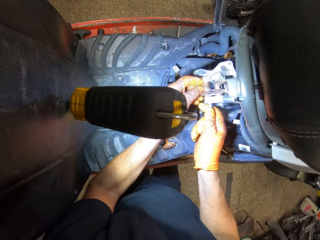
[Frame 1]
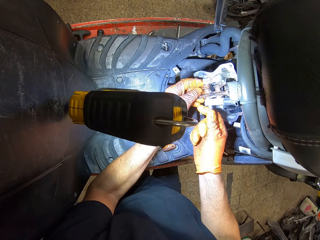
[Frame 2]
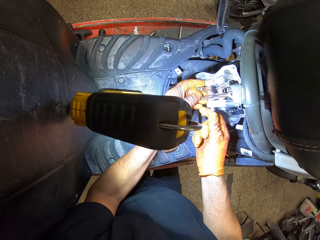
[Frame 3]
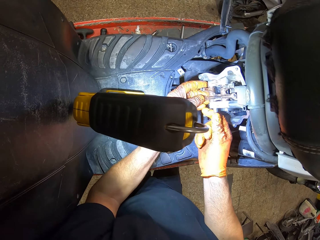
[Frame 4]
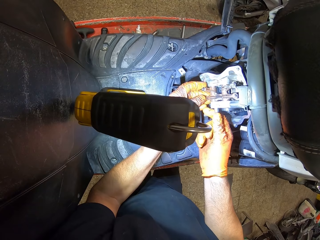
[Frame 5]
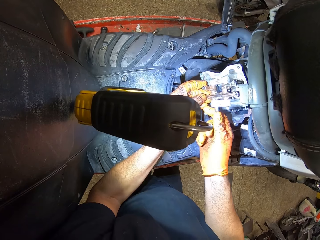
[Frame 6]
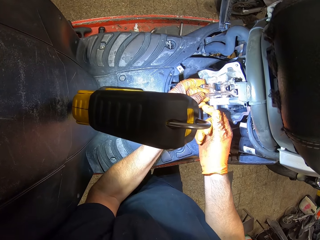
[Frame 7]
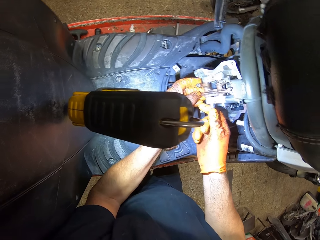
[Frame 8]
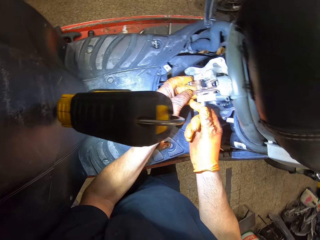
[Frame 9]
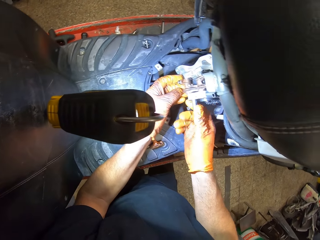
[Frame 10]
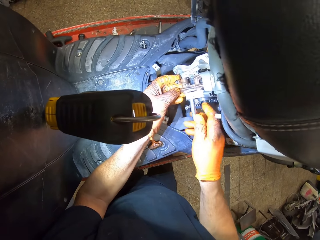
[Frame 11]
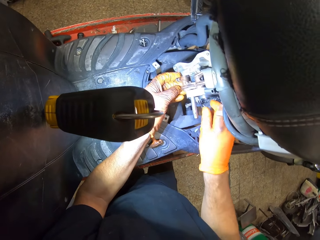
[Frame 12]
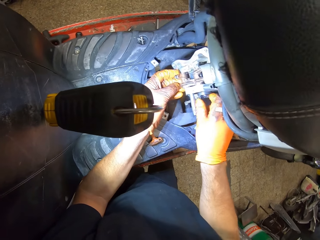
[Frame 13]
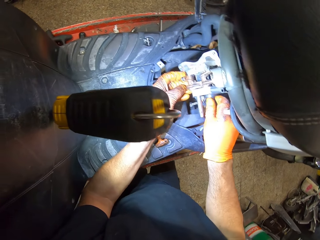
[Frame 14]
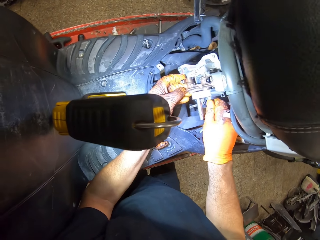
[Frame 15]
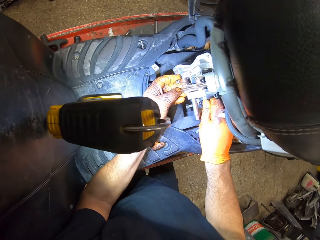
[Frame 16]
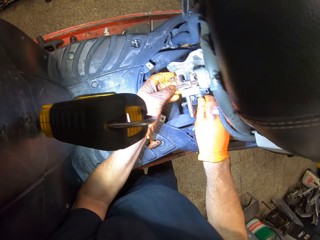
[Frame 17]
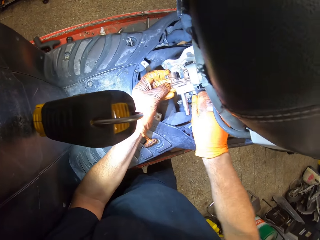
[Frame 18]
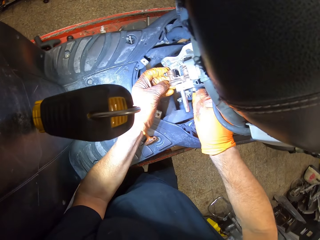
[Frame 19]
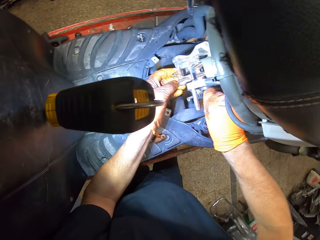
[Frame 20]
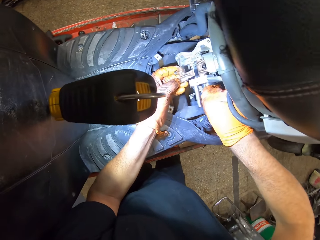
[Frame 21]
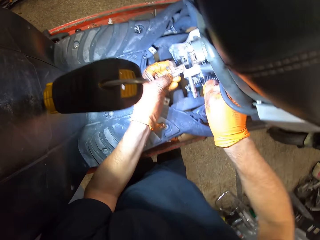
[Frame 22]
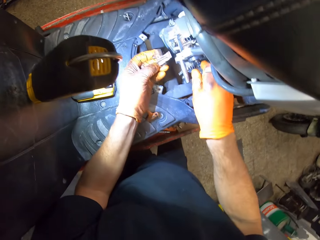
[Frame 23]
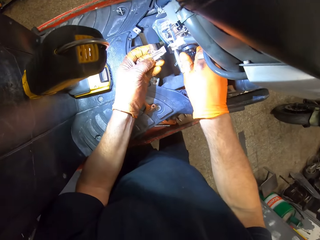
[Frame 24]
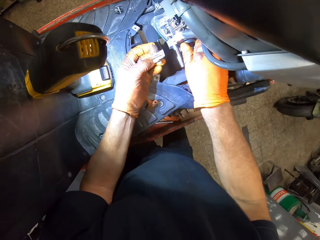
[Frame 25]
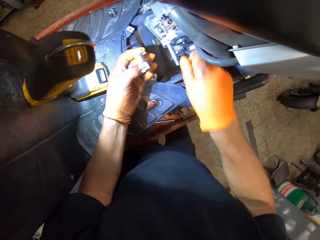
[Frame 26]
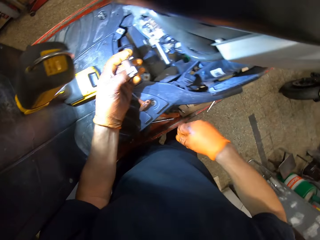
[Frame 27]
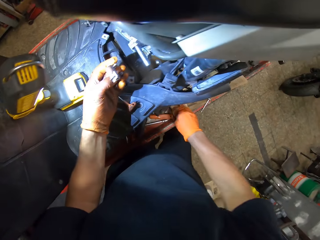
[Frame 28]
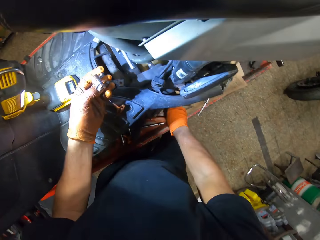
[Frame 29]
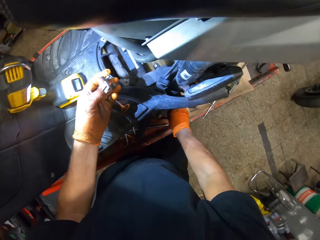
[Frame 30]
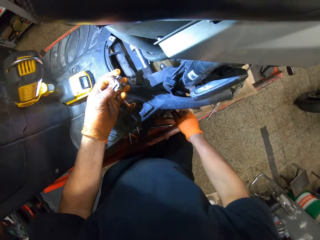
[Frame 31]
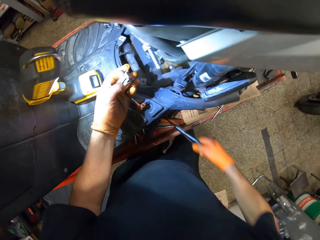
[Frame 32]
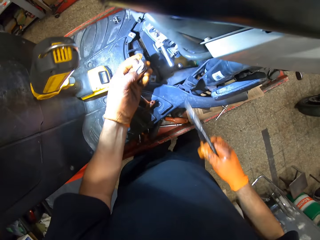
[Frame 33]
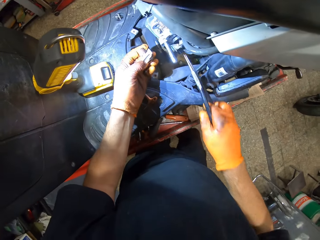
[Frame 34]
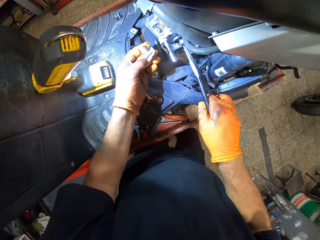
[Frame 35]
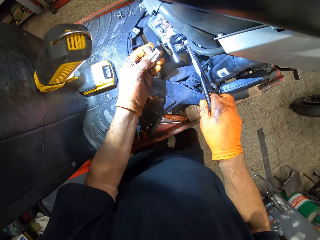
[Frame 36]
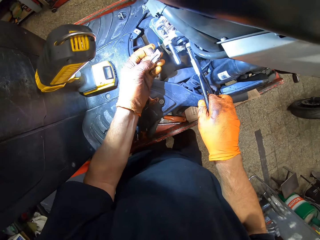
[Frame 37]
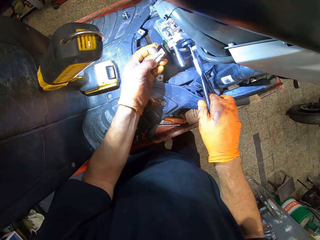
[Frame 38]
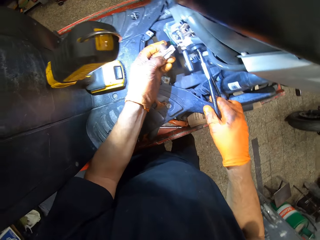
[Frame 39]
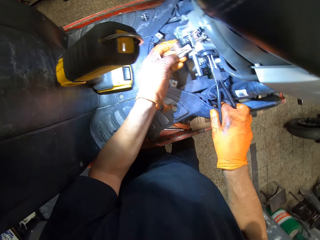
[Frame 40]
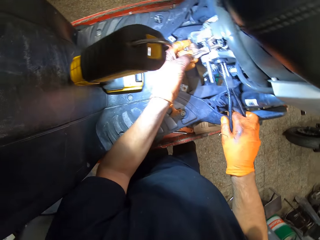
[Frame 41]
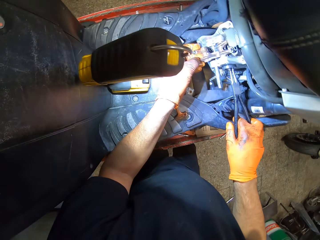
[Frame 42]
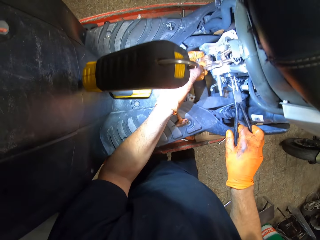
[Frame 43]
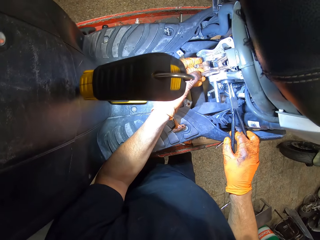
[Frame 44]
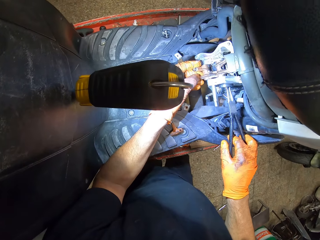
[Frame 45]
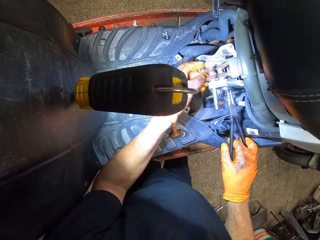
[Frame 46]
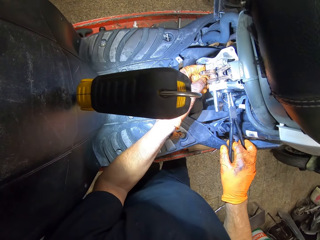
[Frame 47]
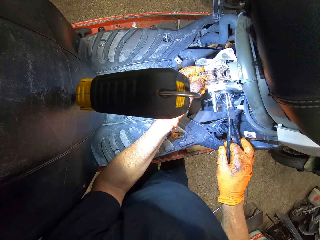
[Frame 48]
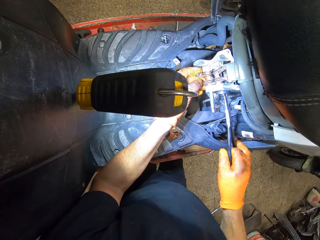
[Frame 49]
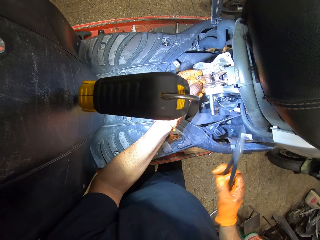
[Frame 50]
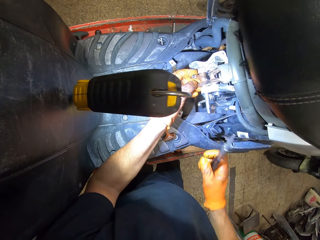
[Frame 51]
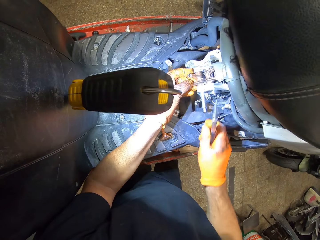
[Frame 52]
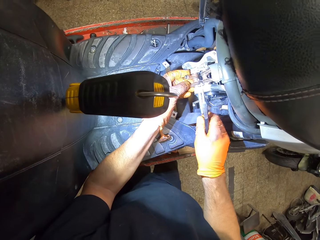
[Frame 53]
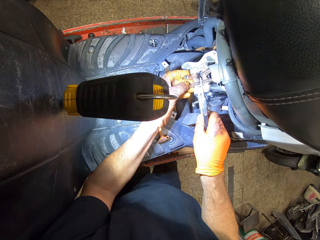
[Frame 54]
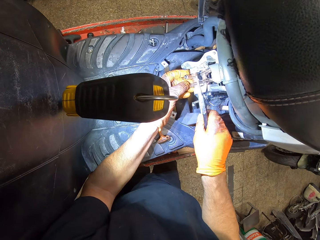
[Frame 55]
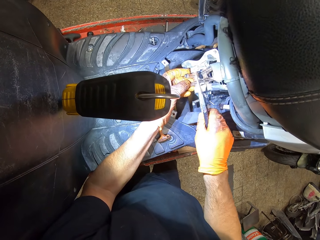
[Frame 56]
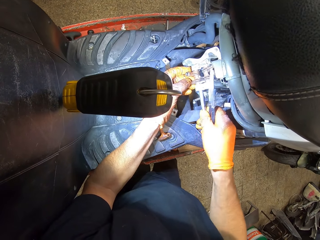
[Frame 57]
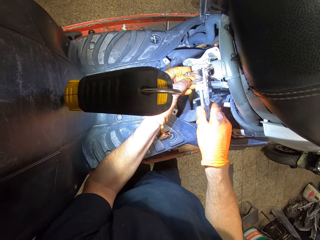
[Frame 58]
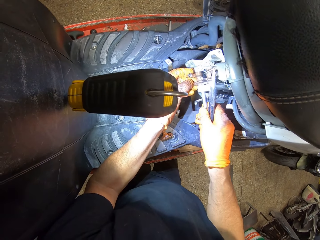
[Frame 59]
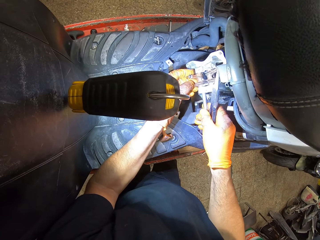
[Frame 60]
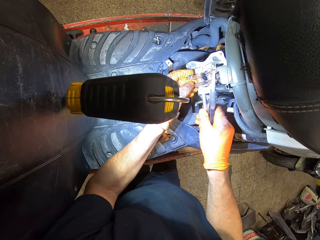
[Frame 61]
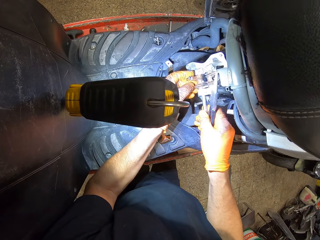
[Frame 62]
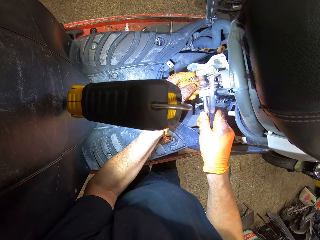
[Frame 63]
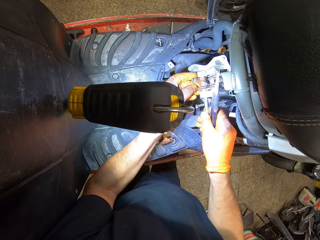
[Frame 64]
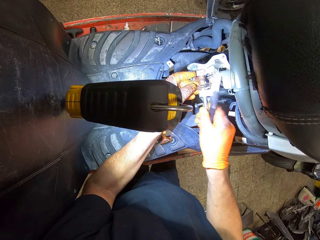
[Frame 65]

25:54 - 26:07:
The camera wearer adjusts a sprocket with his gloved right hand. He removes the metal from the engine block with his gloved left hand. He picks up the nose plier from the table with his gloved right hand. He inserts the nose plier in the handle bar clamp with his gloved right hand. He places the metal in the engine block with his gloved left hand. He removes the nose plier in his gloved right hand from the handle bar clamp in the engine. He adjusts the rod into the engine block with his gloved right hand. He fixes something in the engine.

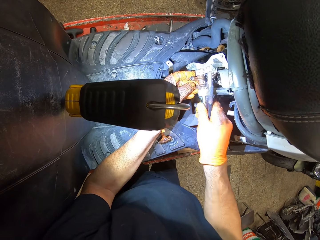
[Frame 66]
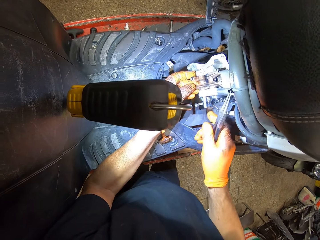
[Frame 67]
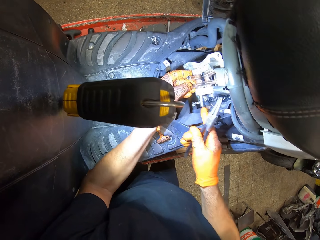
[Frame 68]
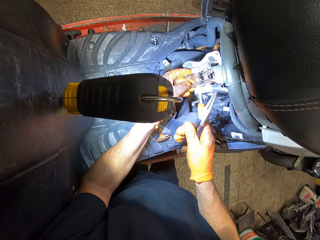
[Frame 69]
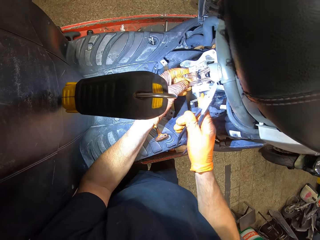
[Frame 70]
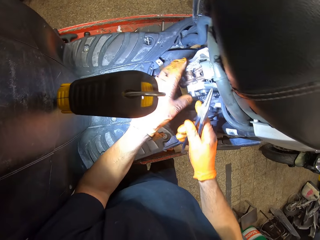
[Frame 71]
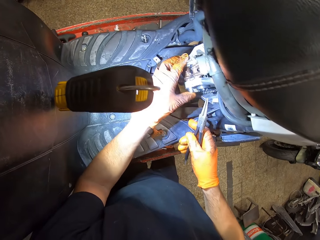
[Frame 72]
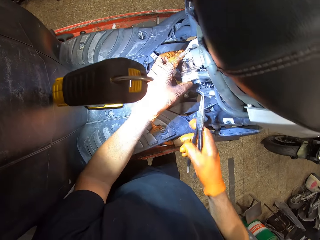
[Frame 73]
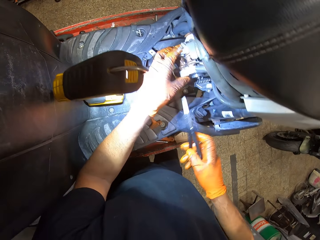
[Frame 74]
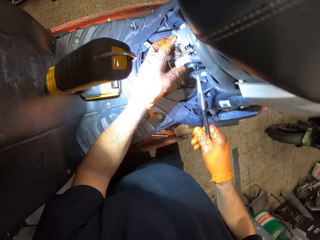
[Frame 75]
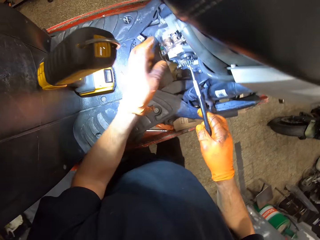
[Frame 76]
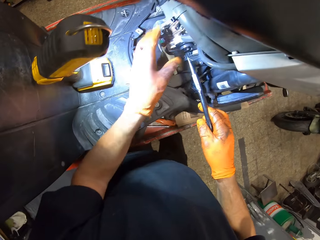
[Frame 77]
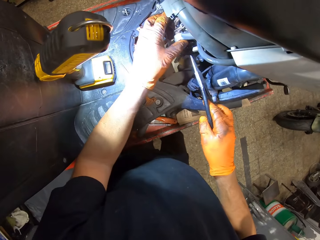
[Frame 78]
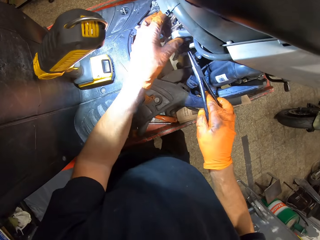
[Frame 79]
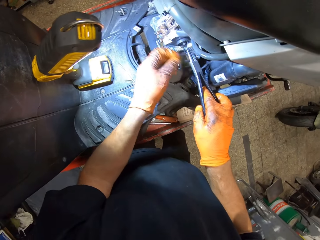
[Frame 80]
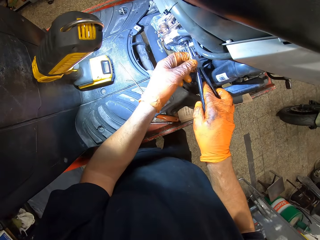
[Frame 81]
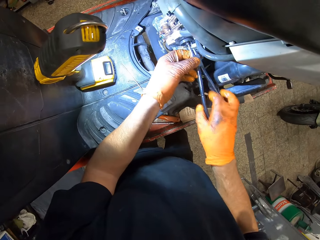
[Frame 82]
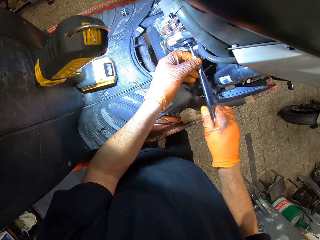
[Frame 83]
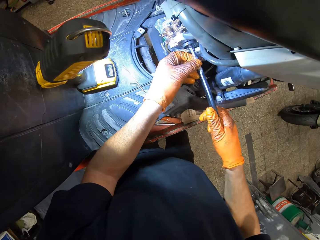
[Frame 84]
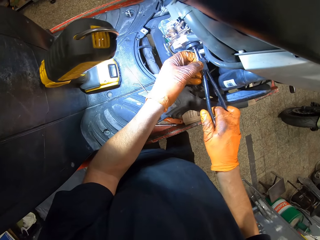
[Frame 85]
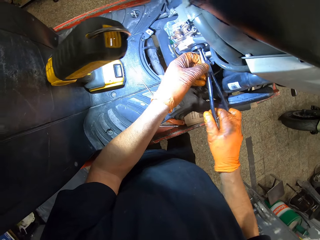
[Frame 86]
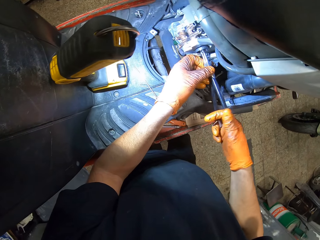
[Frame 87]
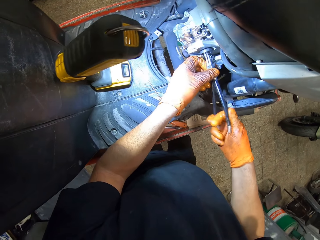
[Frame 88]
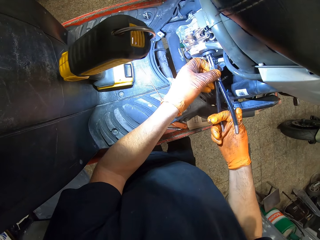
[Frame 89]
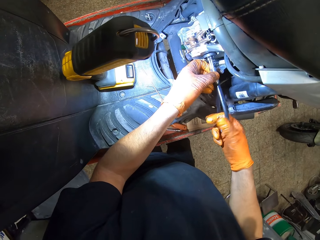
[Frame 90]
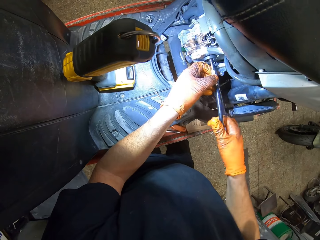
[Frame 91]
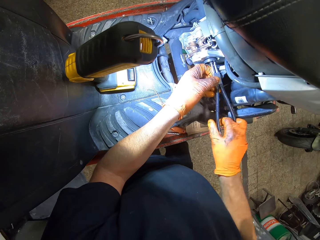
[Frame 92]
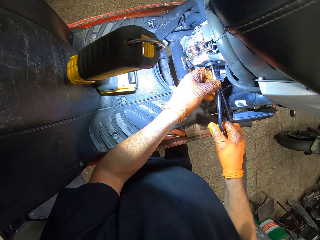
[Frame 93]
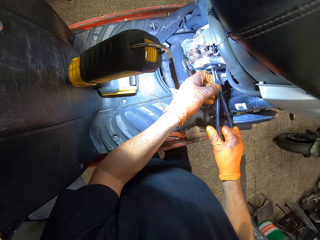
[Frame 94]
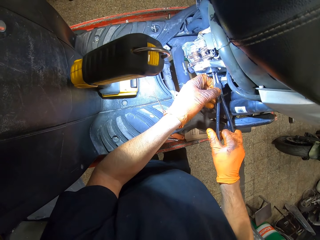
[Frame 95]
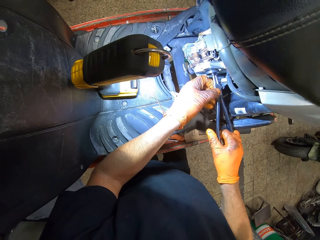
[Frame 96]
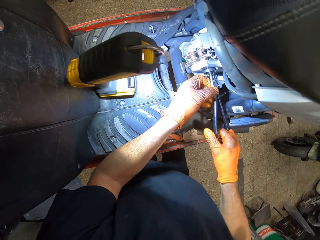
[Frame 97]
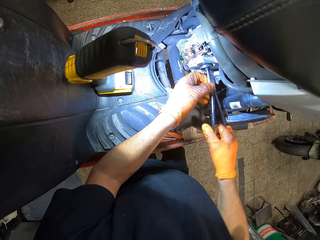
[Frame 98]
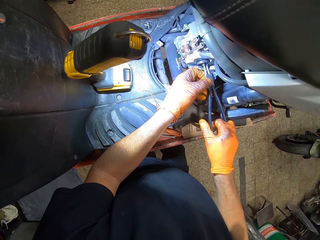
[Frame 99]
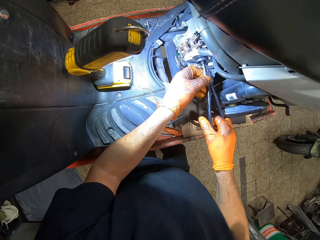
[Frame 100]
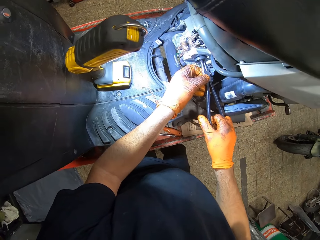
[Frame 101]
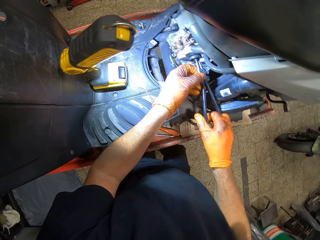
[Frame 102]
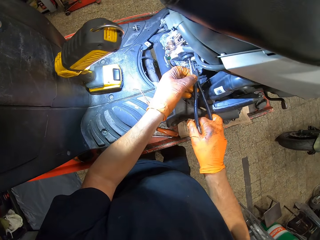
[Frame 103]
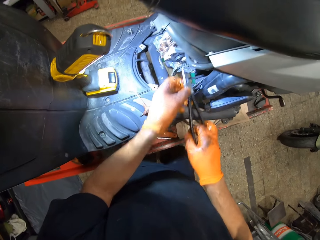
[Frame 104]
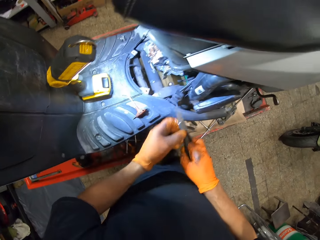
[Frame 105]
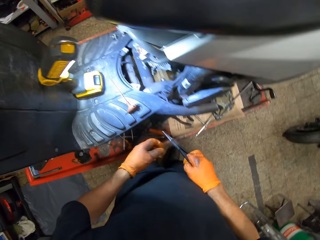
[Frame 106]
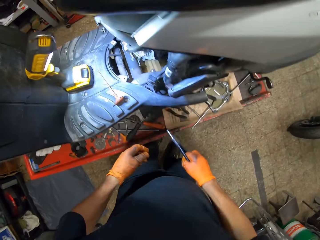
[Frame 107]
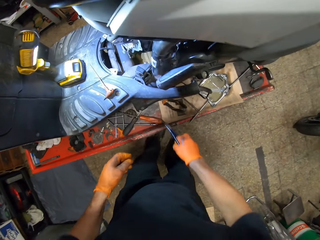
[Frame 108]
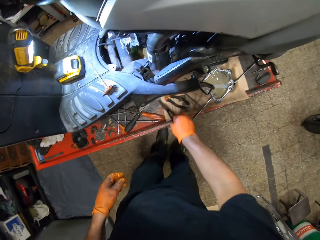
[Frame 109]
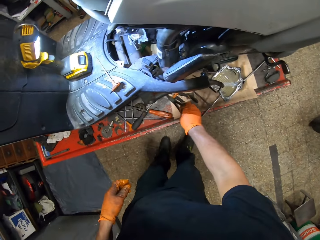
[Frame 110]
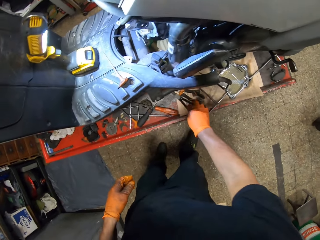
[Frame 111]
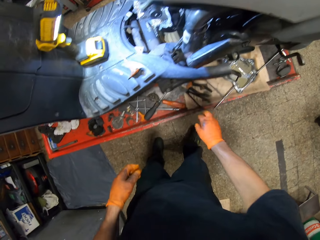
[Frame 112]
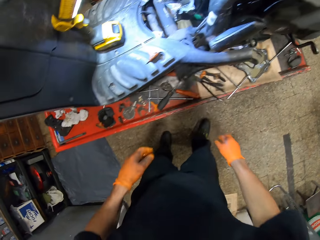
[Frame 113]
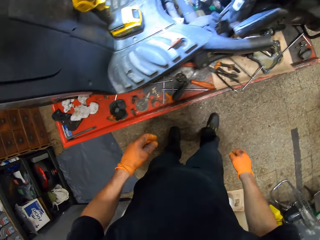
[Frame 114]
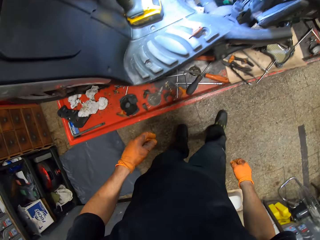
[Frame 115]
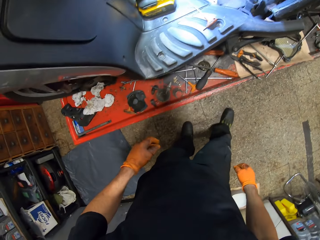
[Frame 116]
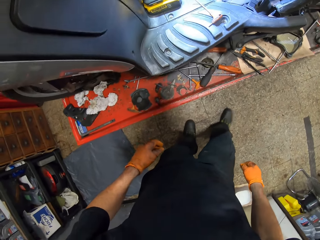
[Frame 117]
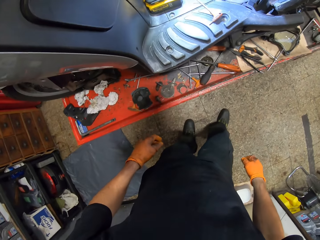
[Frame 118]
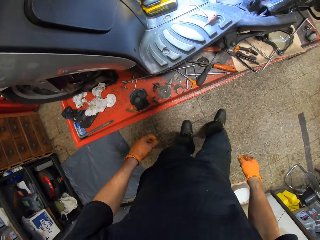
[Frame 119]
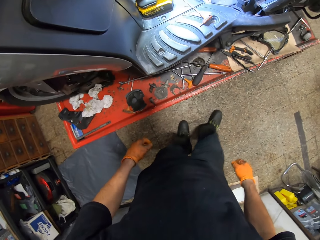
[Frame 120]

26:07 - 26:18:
The camera wearer pushes the bolt in the engine. He inserts the nose plier in the handle bar clamp with his gloved right hand. He tightens something with the pliers. He drops the nose plier on the work table with his gloved right hand.
